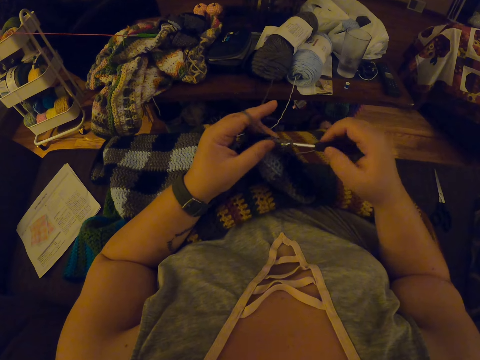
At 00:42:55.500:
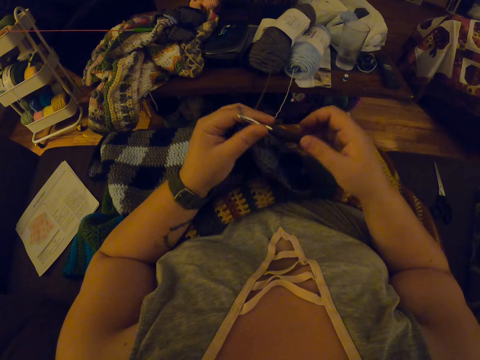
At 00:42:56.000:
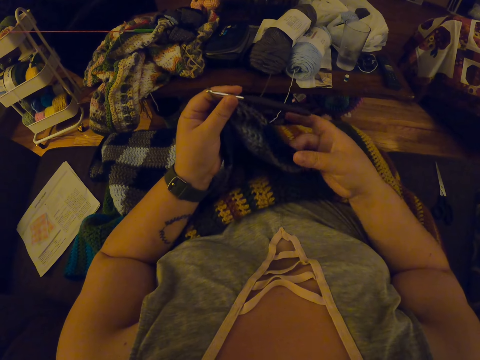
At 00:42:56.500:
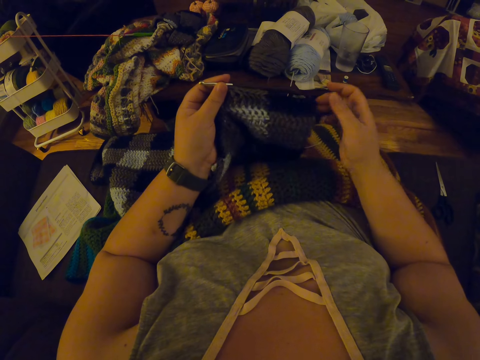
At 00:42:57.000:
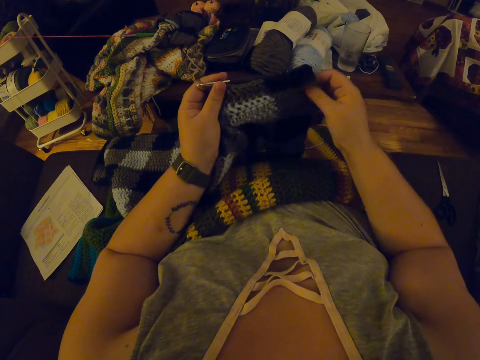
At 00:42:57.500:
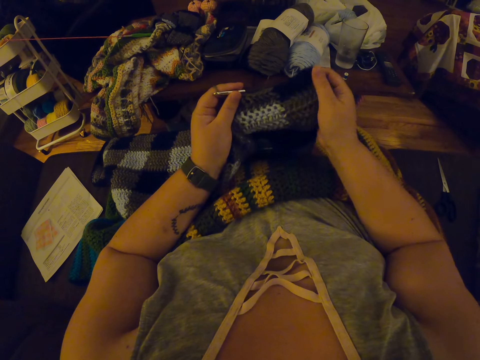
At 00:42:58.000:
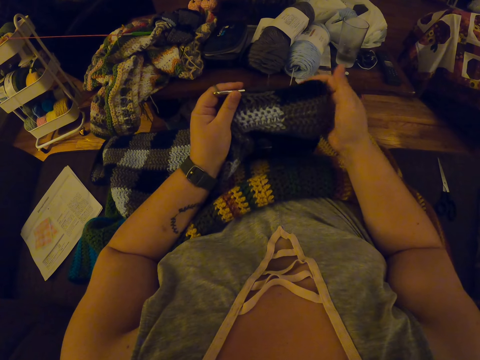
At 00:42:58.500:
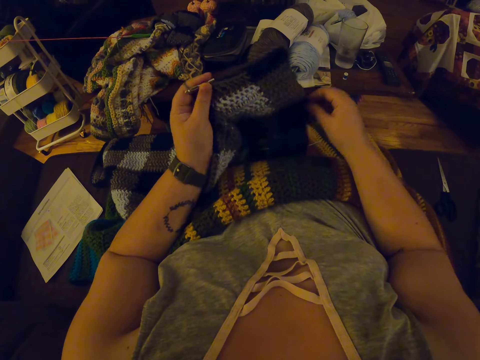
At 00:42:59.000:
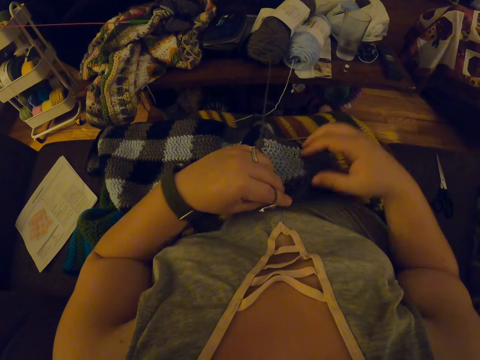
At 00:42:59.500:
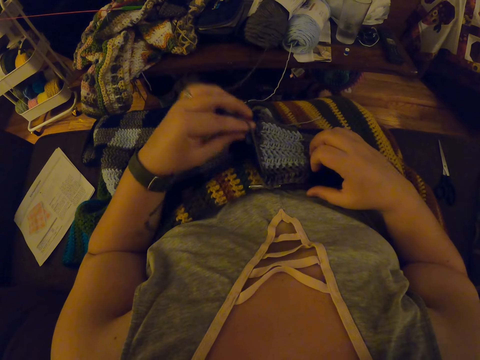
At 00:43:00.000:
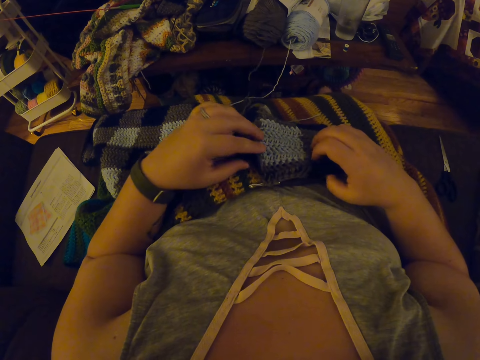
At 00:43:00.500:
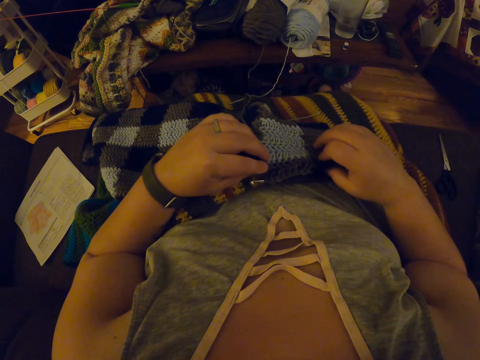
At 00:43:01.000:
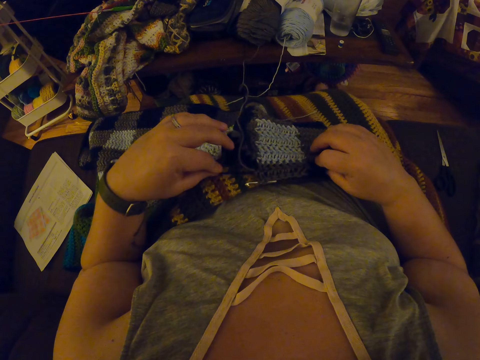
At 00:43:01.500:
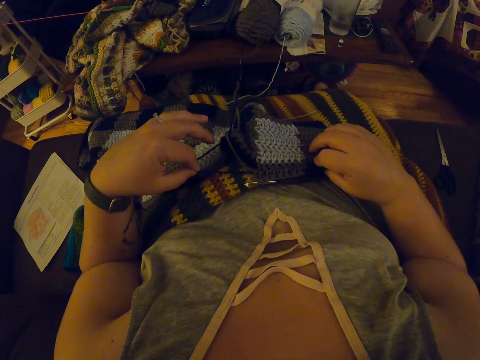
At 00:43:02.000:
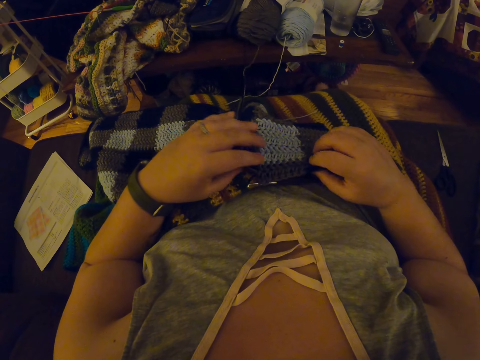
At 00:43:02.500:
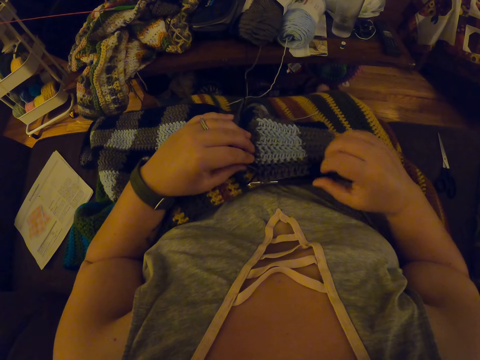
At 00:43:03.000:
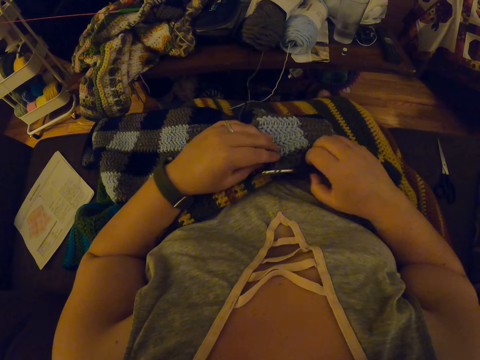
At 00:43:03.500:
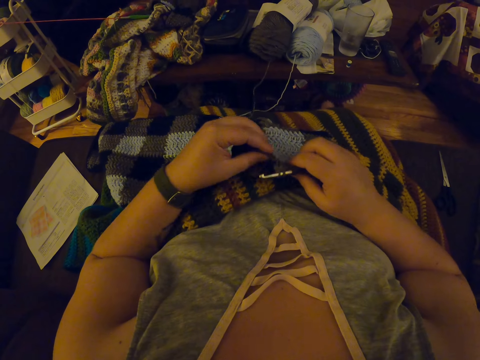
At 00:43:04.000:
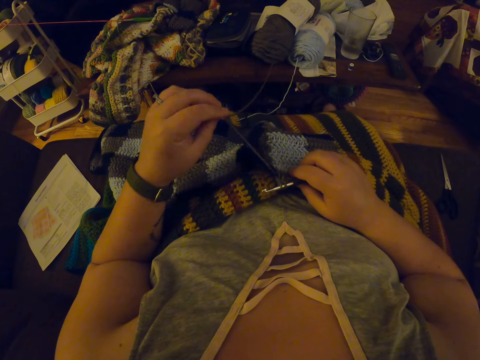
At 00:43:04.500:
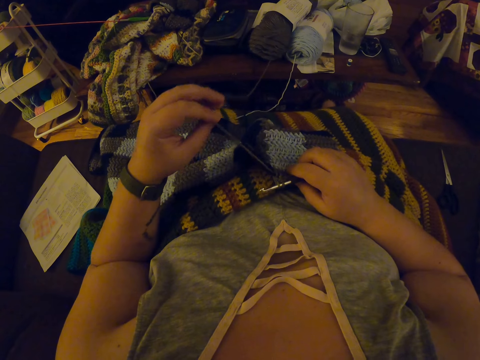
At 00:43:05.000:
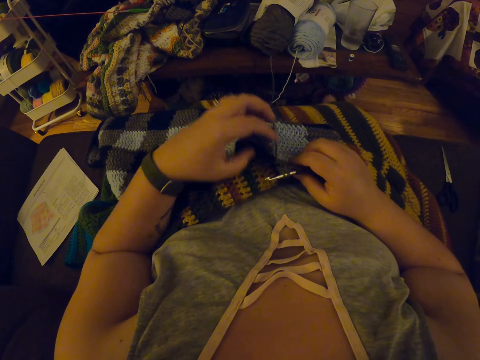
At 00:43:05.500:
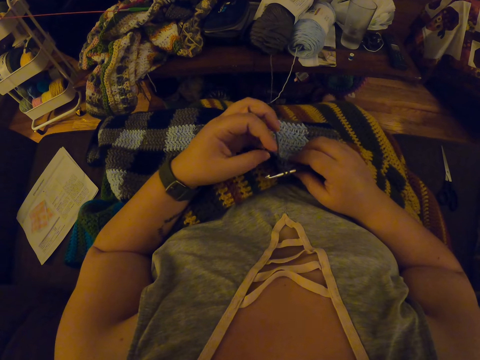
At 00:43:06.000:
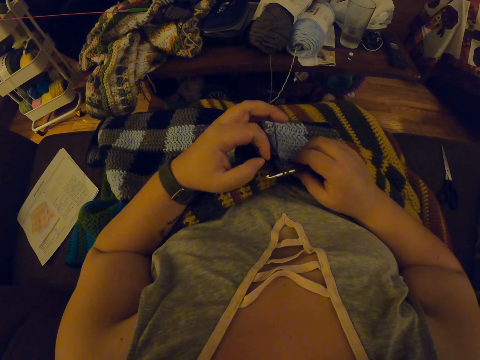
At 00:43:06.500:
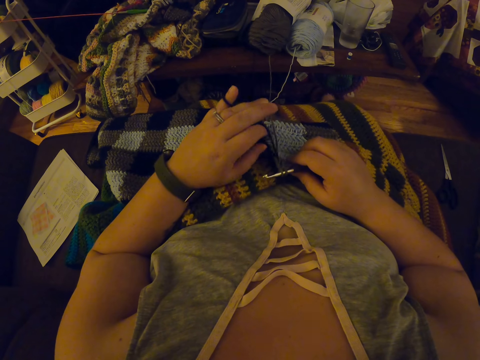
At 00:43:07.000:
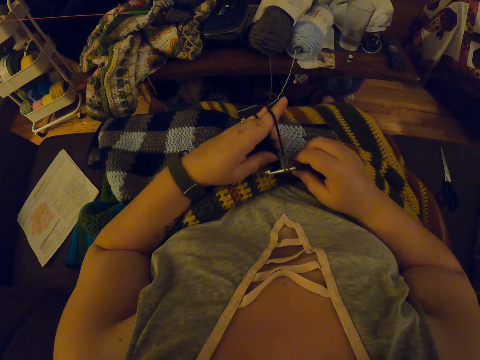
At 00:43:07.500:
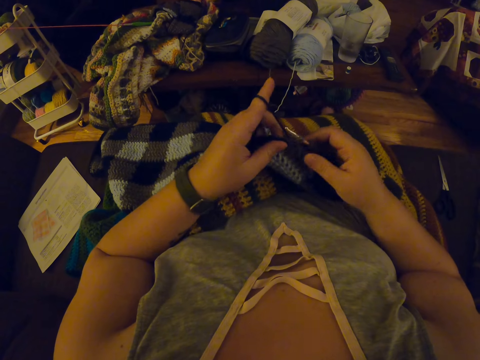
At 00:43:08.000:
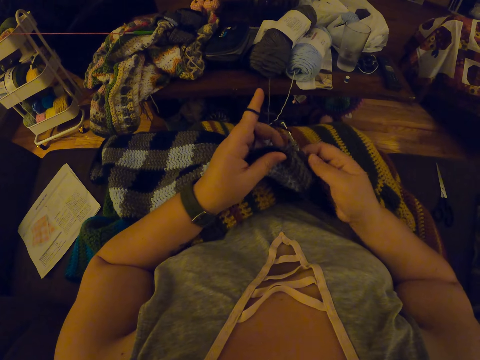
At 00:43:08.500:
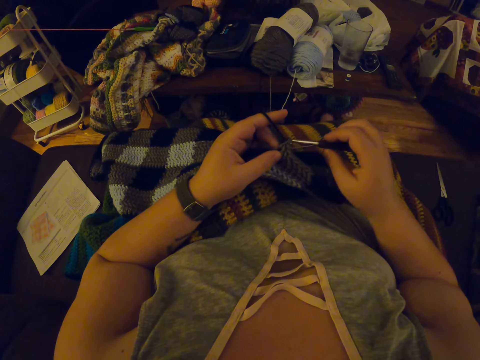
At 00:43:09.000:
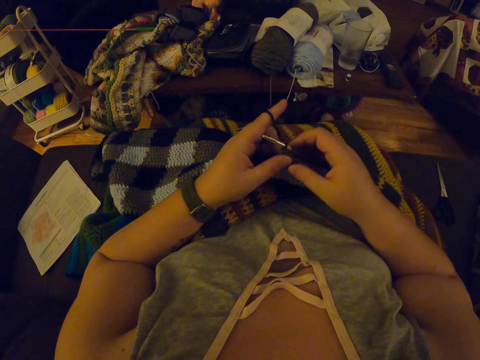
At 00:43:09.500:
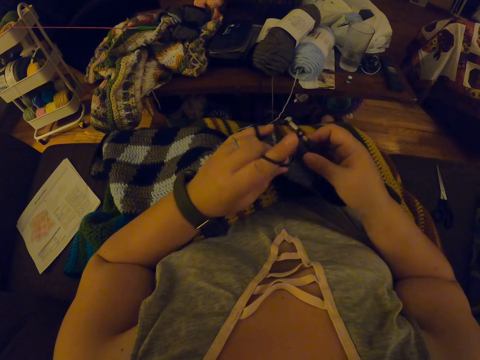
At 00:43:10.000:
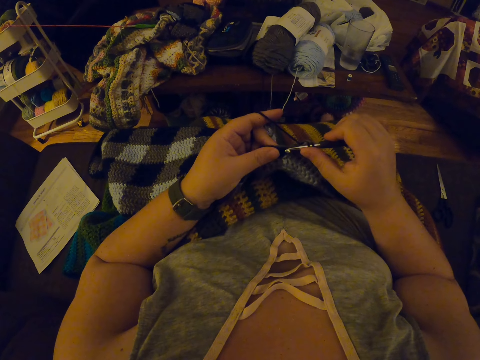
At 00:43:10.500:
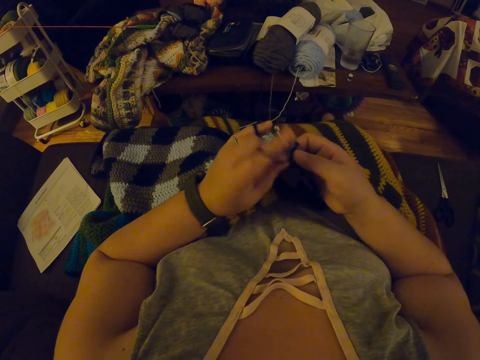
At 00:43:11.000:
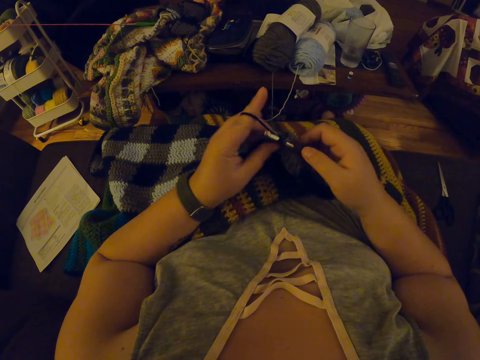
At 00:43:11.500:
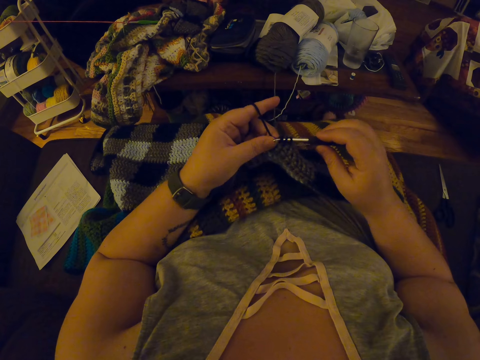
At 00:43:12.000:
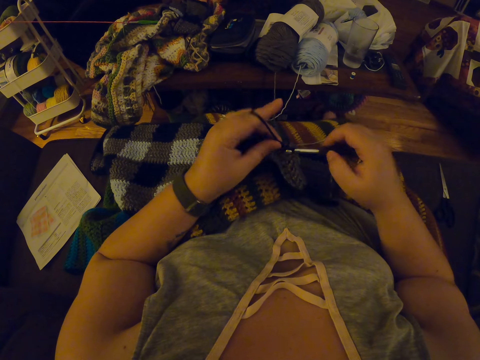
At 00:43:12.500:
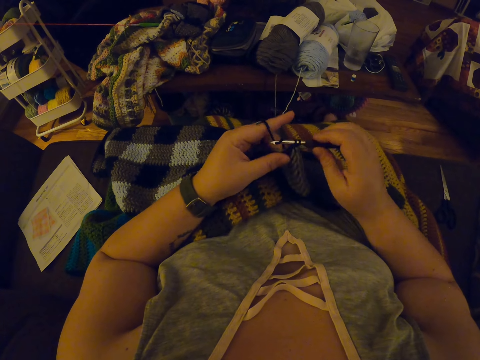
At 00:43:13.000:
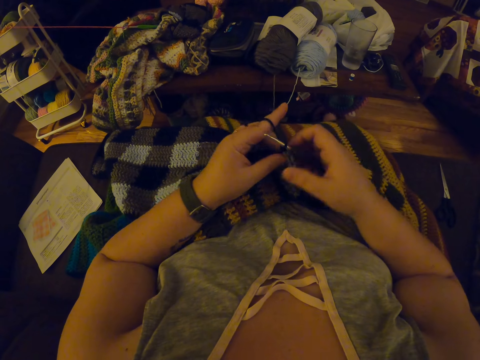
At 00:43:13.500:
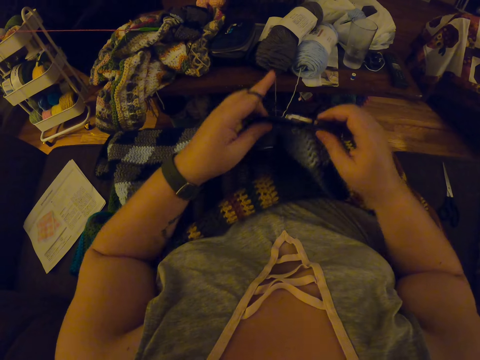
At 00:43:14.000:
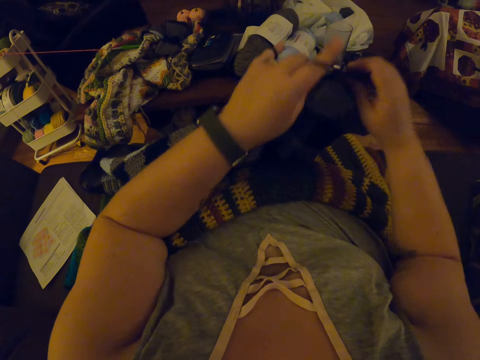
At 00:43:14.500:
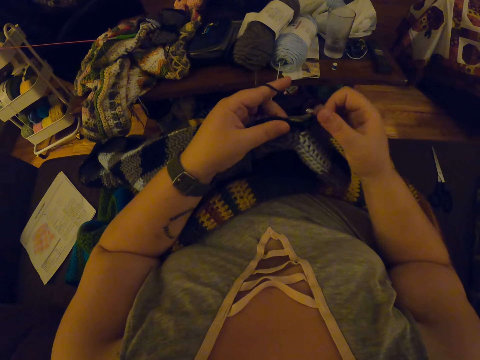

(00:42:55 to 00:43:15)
The camera wearer adjusts the crochet or fabric sweater with her right hand. She puts the fabric sweater on her stomach. She adjusts the yarn with her left hand. She straightens the fabric sweater. She straightens the thread. She holds the fabric sweater. She crochets the yarn with the crochet hook. She sews the fabric sweater.

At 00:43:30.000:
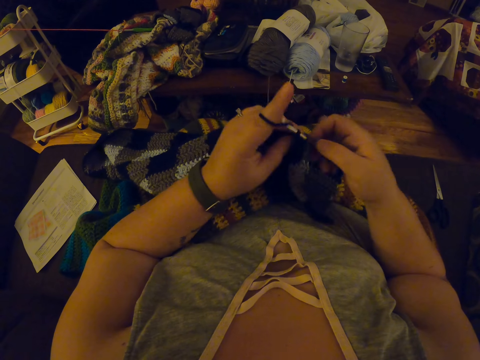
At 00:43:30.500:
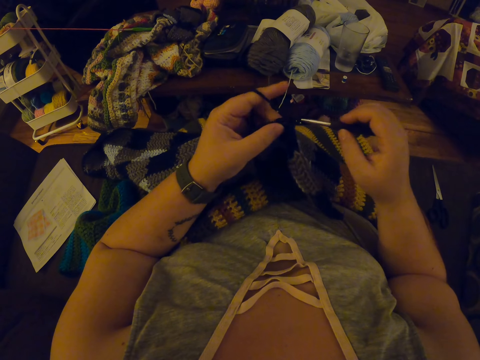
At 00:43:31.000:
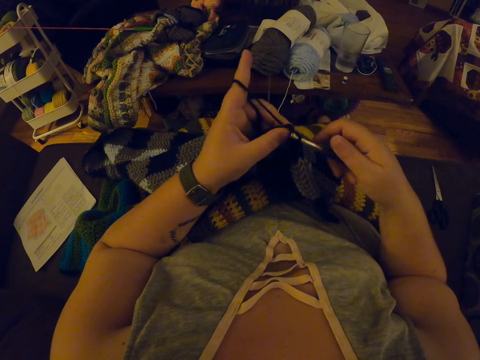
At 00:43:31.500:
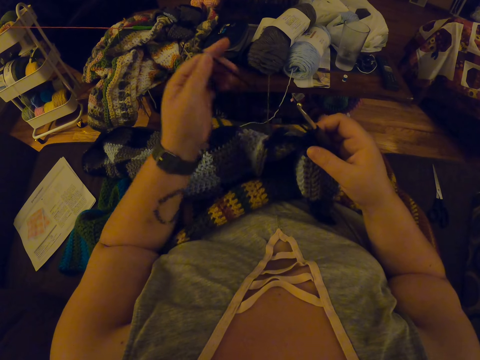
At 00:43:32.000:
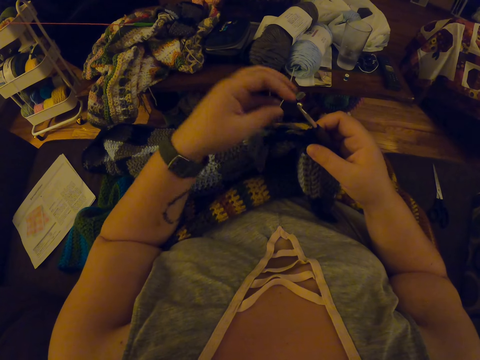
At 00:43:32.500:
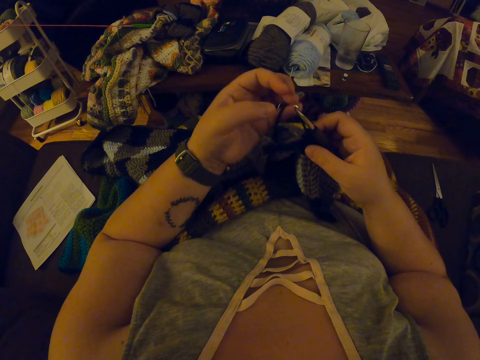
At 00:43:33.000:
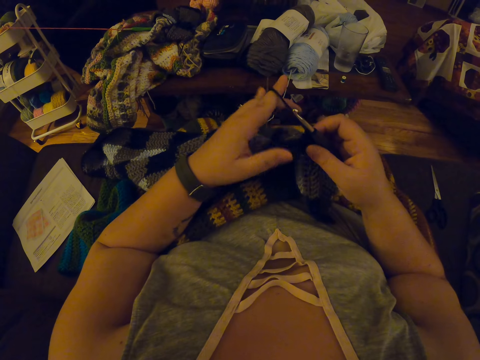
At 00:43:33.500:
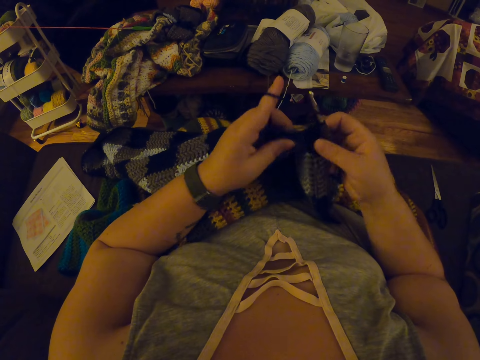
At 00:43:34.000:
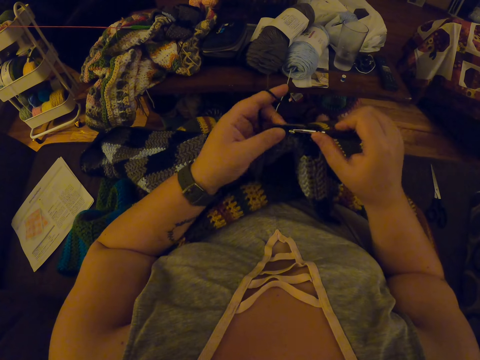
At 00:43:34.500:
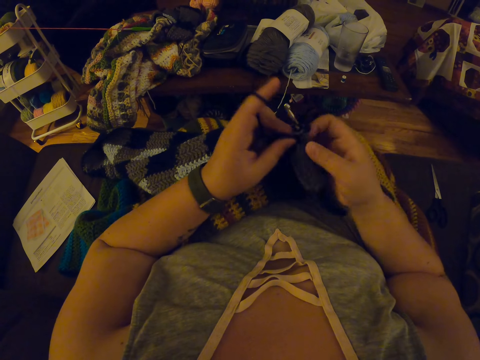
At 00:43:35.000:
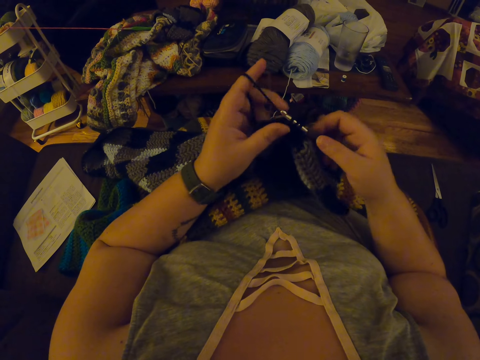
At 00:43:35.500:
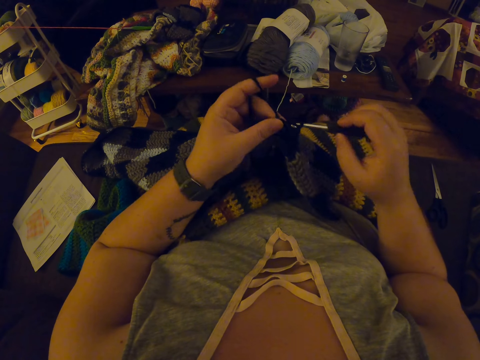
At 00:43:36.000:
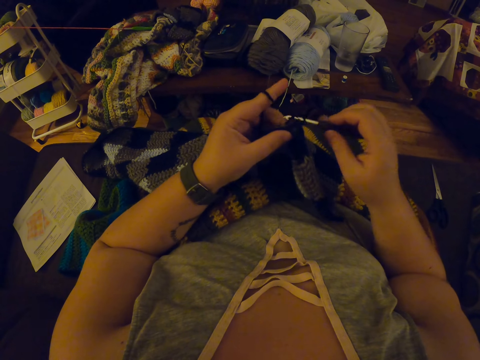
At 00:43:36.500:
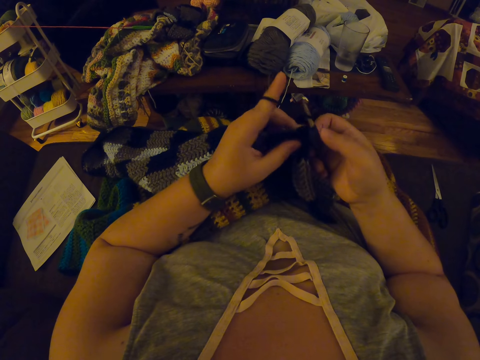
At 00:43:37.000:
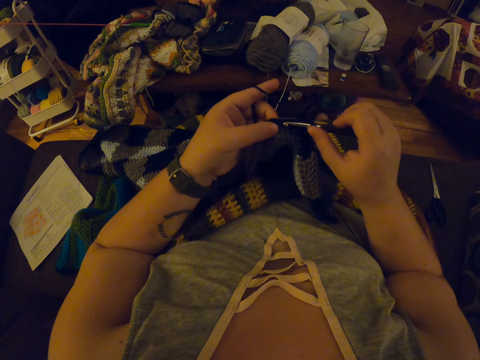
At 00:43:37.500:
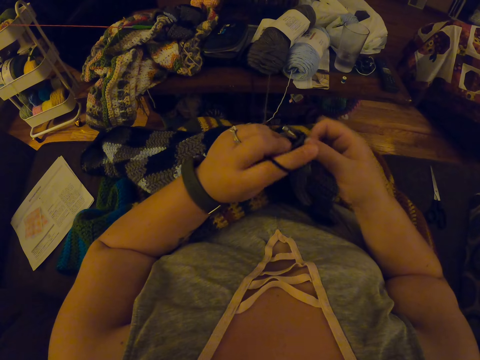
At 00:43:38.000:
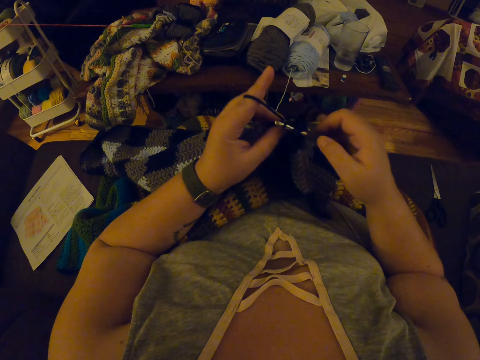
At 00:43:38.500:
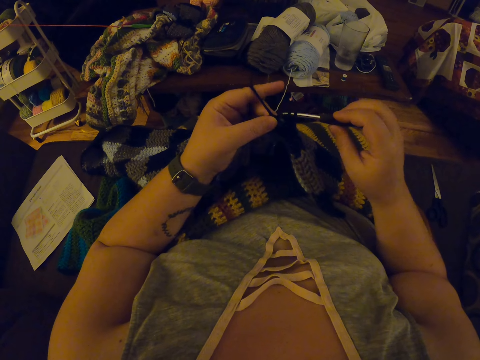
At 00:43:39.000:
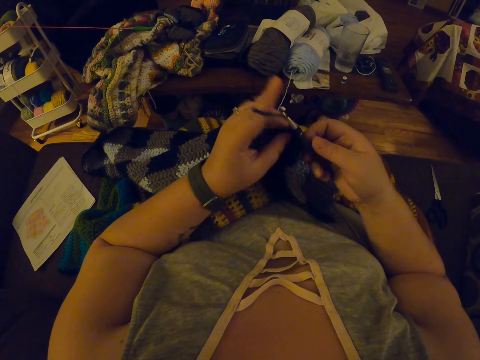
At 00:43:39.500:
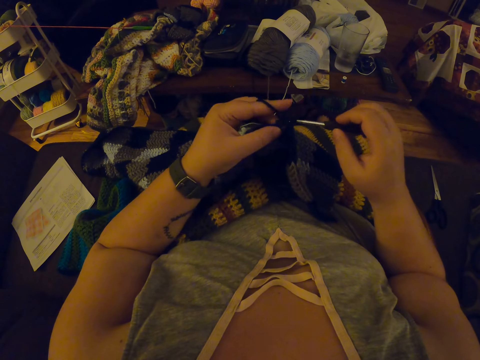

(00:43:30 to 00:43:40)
The camera wearer adjusts the yarn with her left hand. She rolls the thread around her finger. She crochets the yarn with the crochet hook. She sews the fabric sweater.
